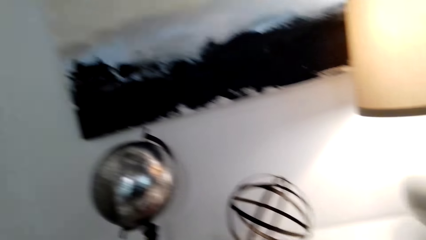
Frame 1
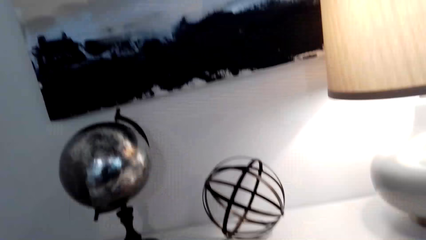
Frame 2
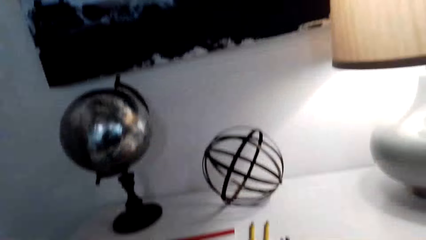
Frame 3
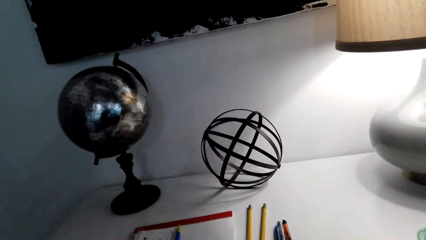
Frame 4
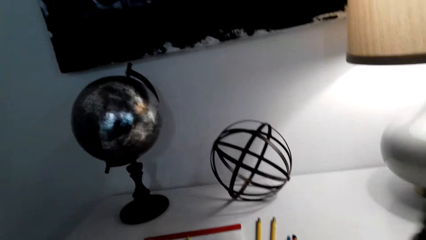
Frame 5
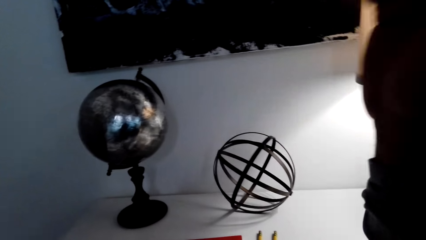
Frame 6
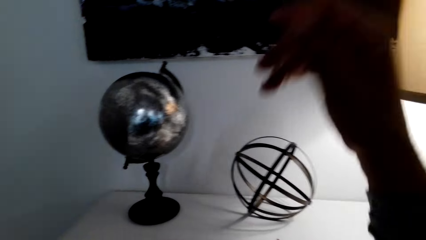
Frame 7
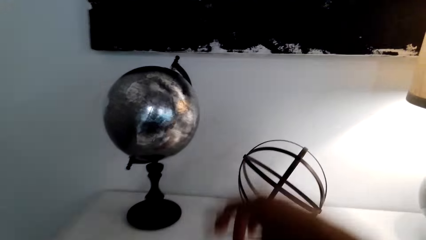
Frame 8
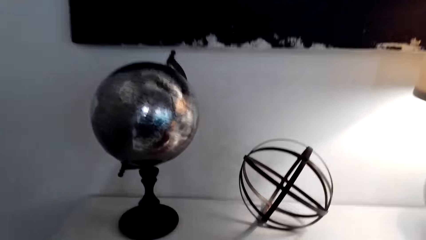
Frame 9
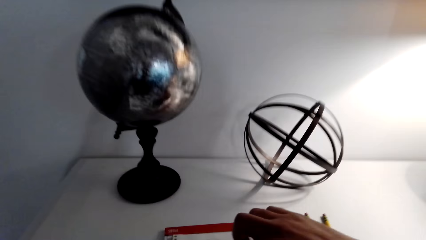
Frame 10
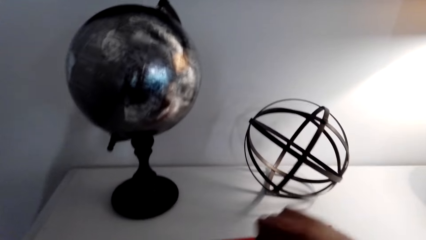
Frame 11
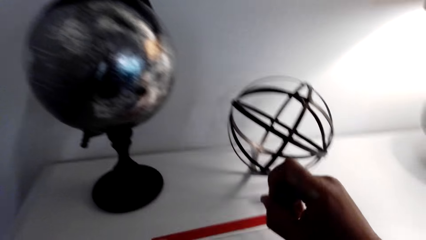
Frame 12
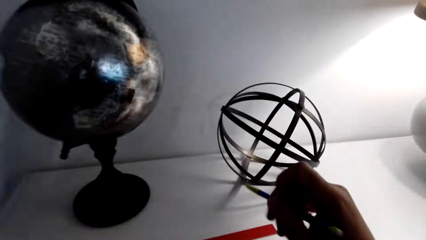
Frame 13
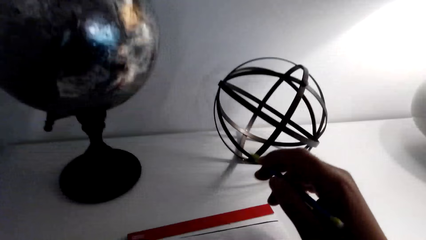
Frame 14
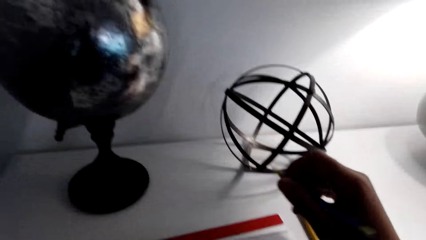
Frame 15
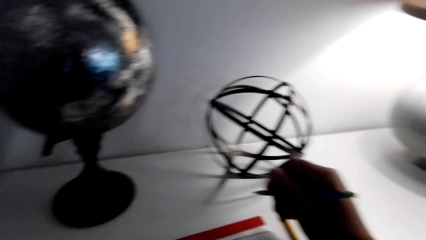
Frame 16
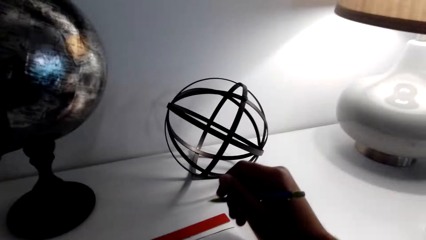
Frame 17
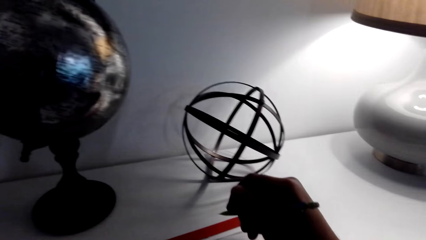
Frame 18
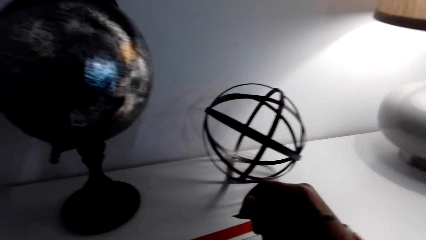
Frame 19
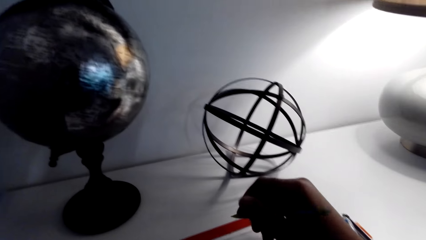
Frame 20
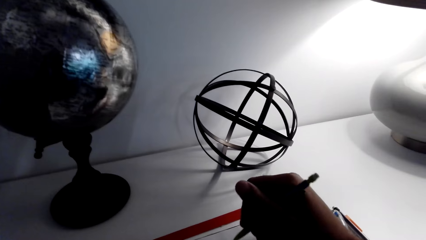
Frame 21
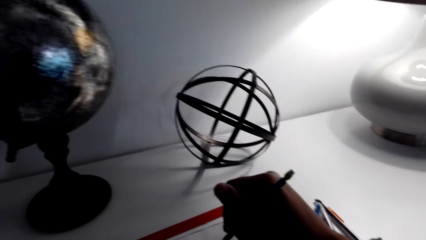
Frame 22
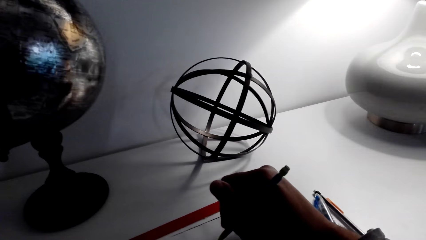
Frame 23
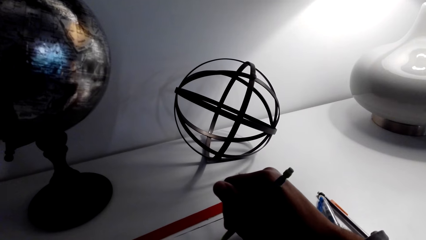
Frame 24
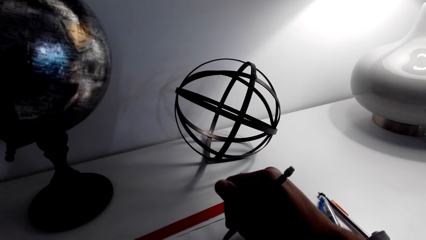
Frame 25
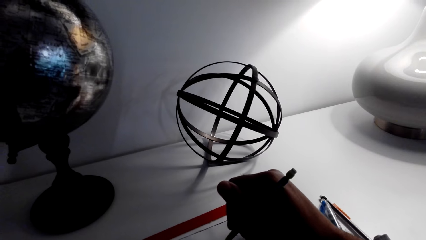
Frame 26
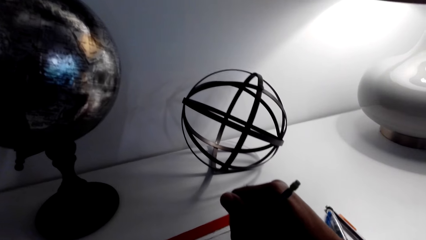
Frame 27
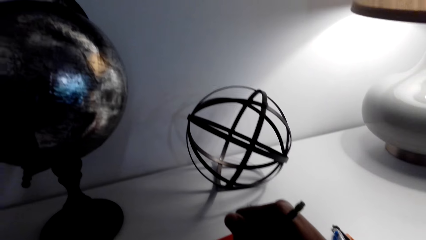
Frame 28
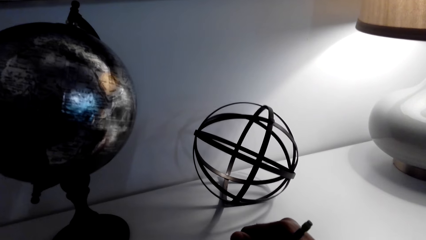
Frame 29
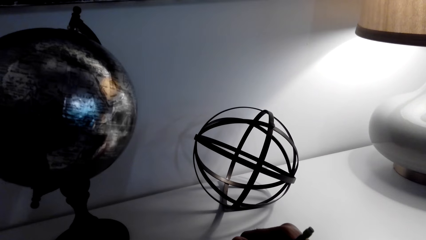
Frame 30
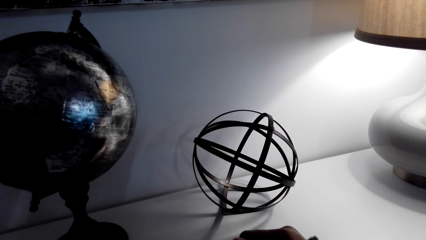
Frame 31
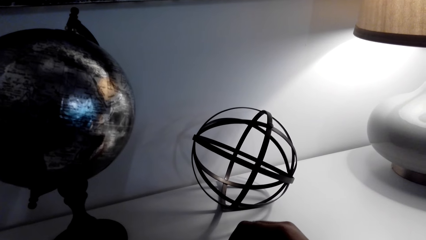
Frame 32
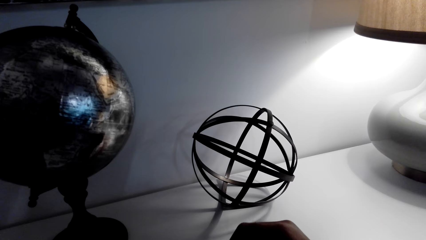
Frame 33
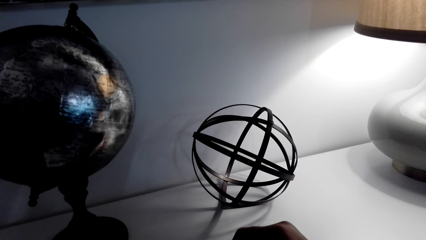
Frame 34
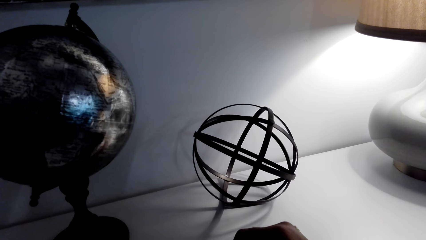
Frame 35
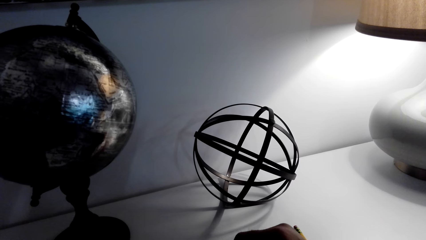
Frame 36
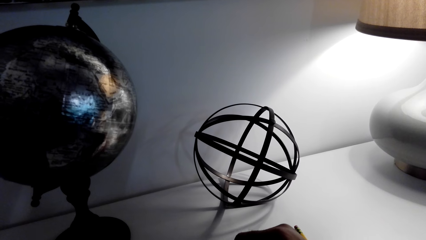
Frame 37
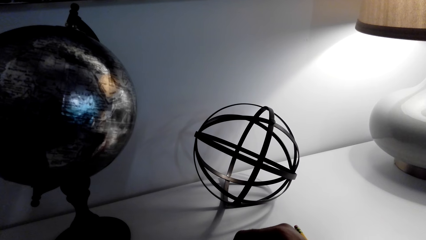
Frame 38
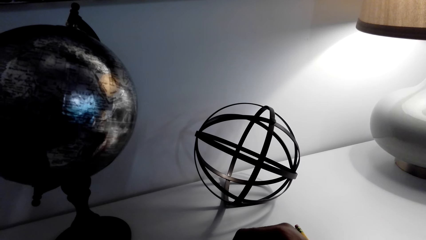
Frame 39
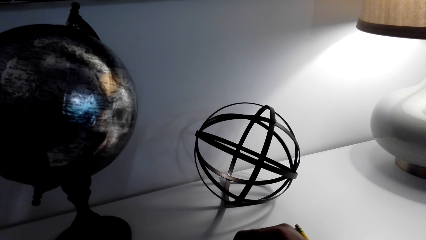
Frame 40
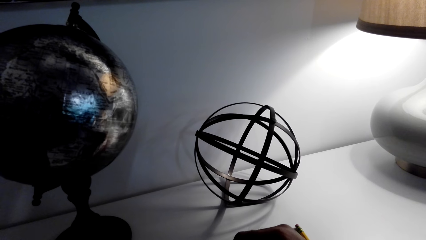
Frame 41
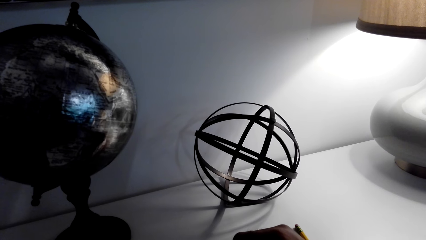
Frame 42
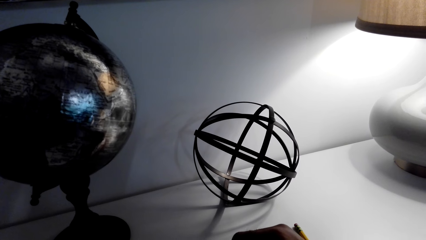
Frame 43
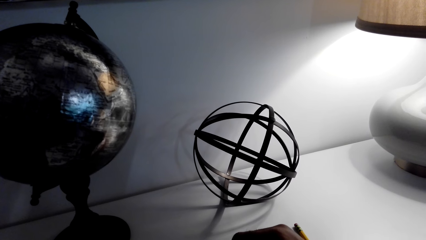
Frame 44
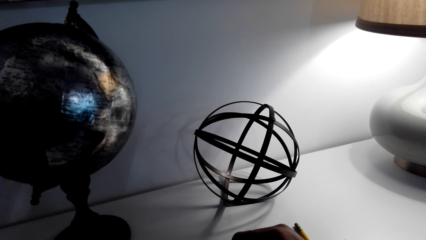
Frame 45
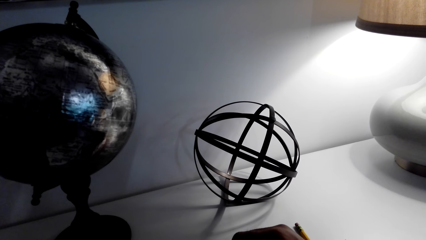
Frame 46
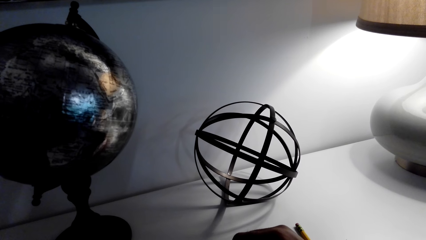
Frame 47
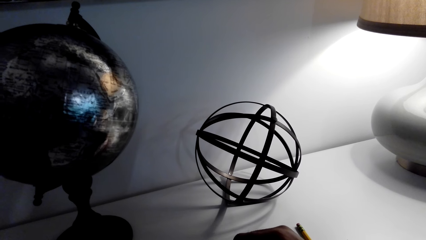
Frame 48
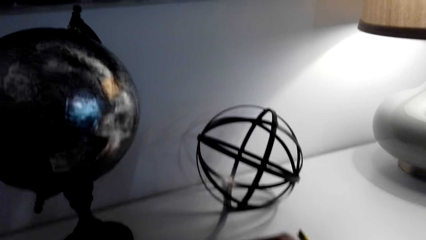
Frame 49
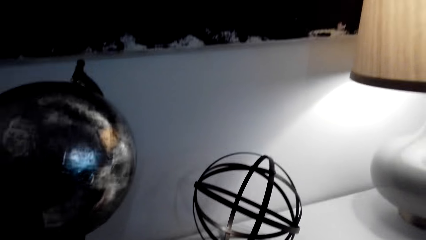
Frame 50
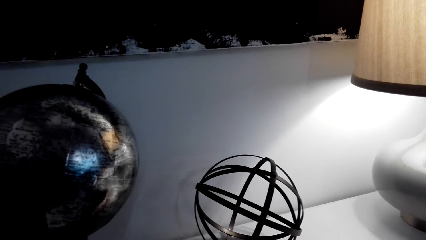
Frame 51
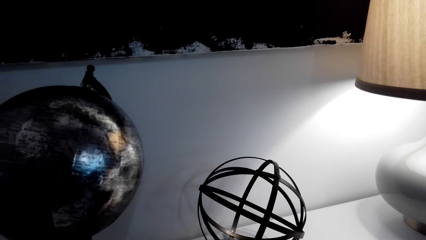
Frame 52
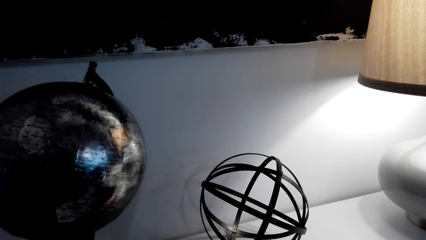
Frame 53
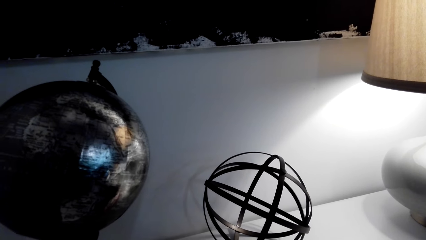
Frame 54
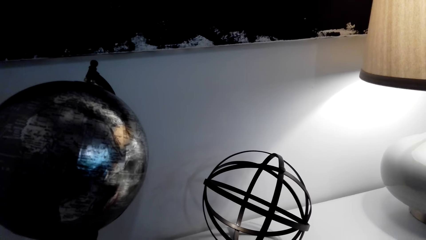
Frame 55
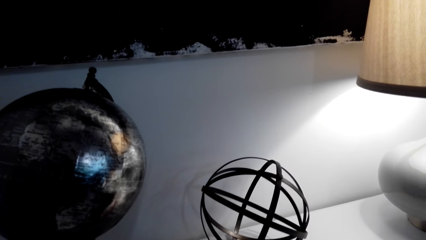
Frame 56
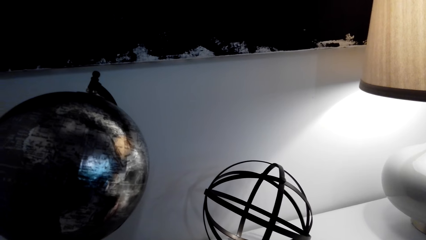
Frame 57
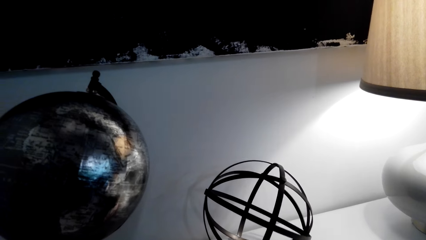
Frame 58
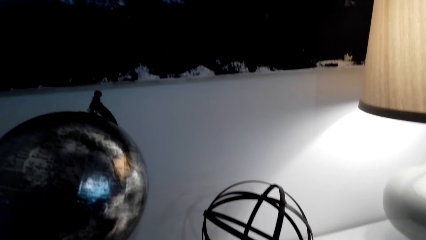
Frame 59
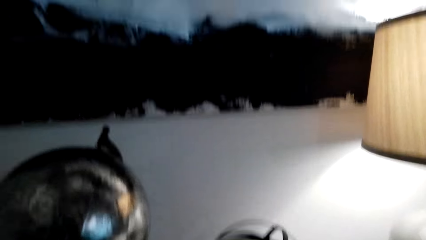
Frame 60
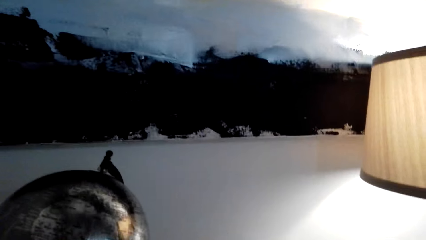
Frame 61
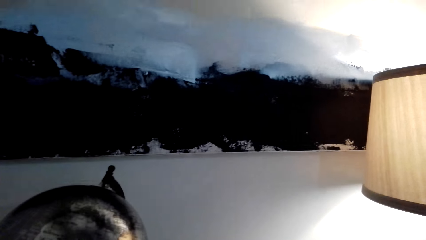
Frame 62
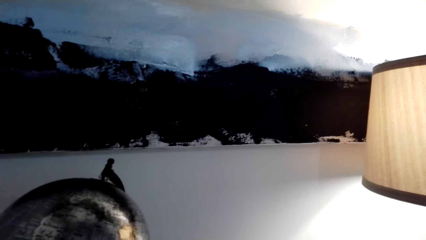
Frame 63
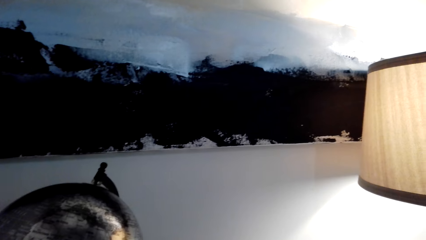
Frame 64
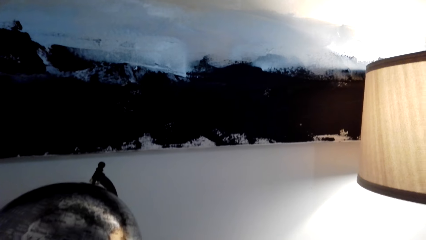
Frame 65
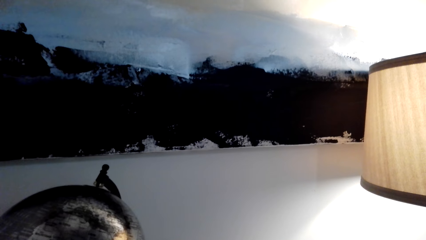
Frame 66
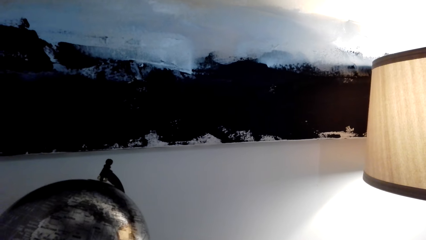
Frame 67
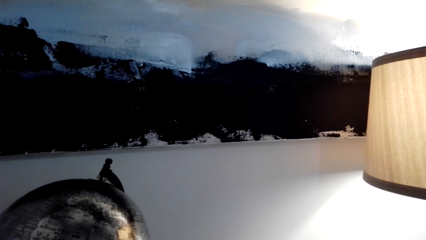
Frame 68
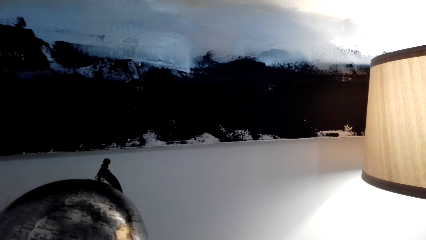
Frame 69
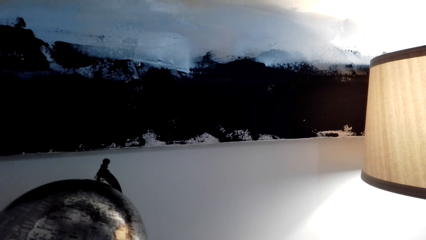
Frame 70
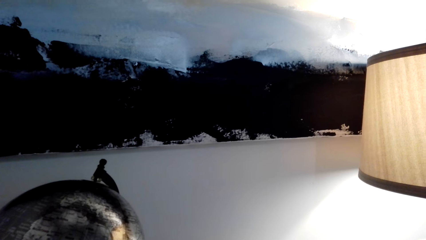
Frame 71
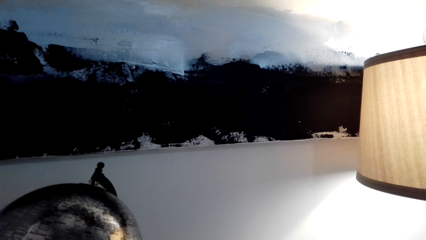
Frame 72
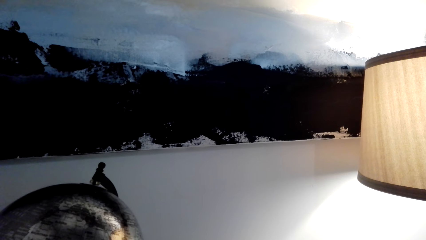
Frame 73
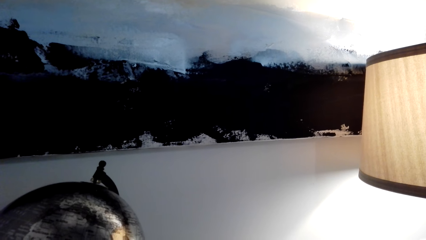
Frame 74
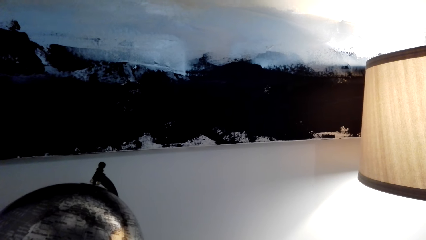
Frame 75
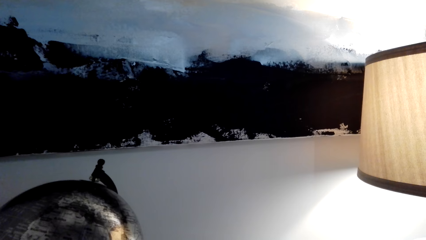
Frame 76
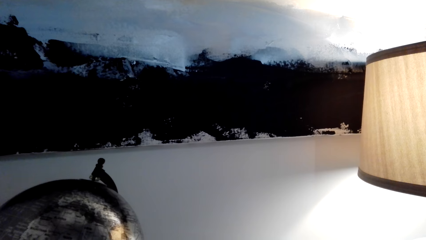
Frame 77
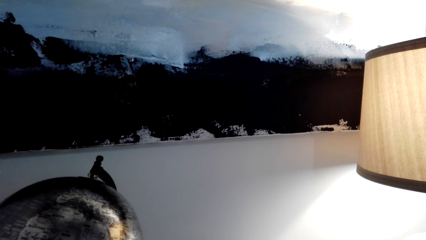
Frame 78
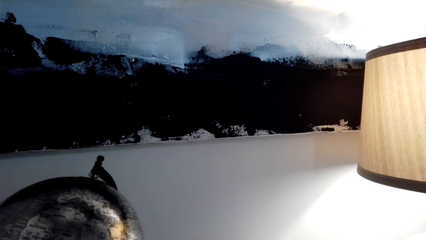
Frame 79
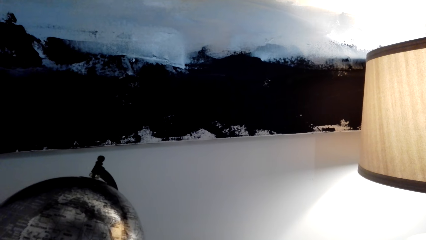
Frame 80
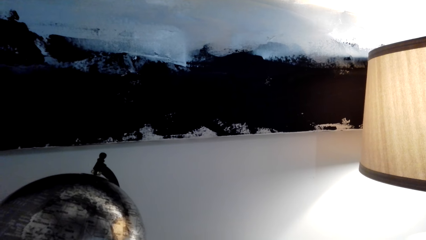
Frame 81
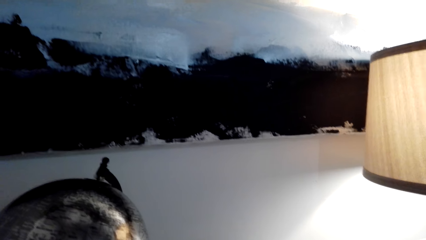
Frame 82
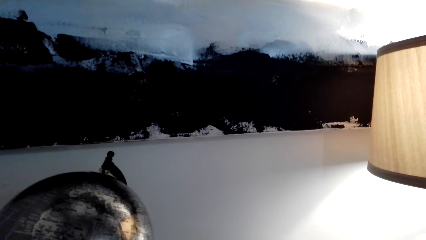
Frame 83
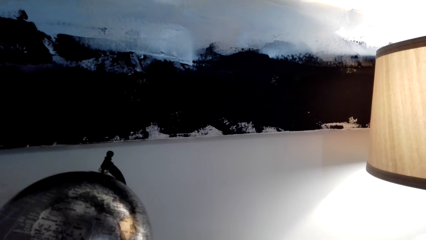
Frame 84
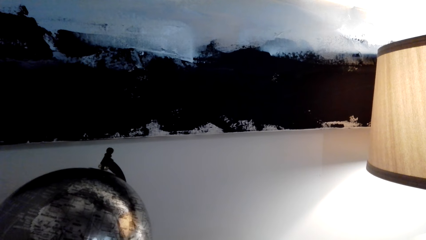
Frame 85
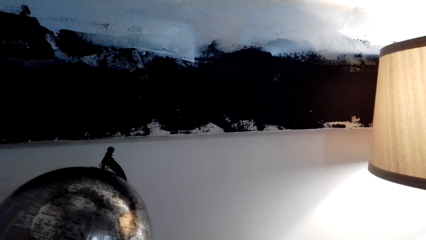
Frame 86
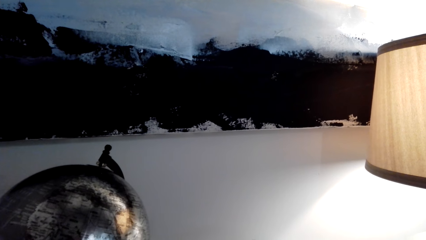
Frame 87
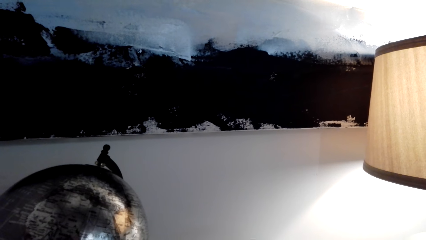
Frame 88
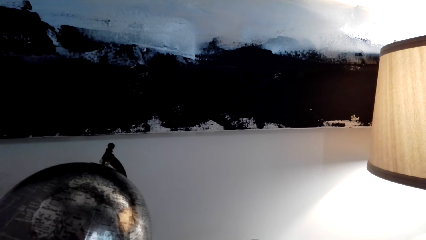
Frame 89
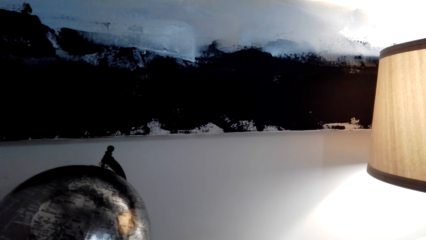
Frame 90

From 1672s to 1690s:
The camera wearer picks up the pencil. They write on a book. They turn around the room.
